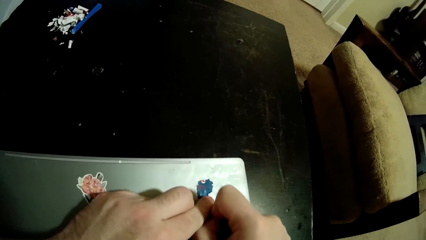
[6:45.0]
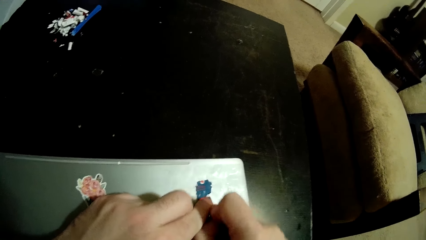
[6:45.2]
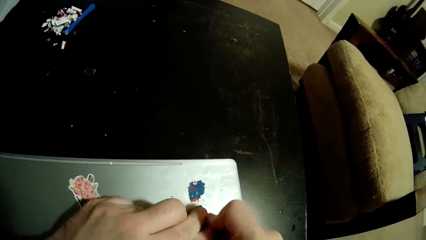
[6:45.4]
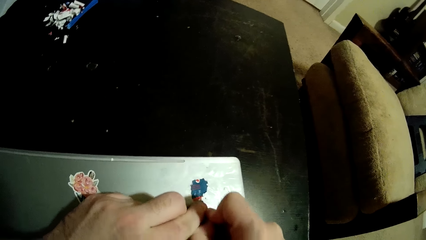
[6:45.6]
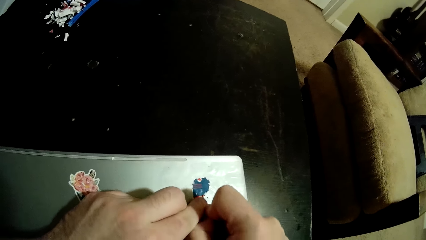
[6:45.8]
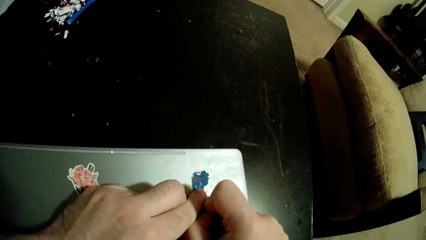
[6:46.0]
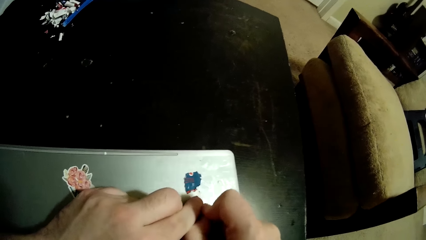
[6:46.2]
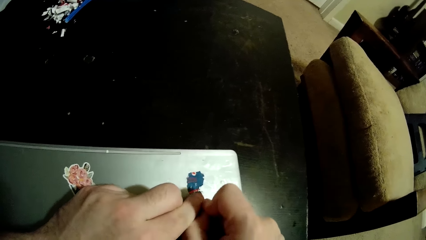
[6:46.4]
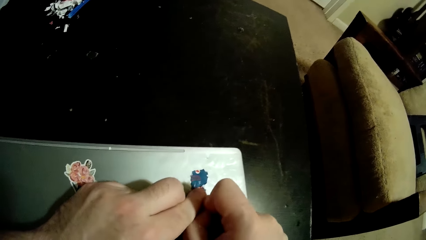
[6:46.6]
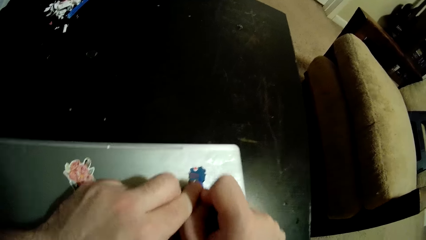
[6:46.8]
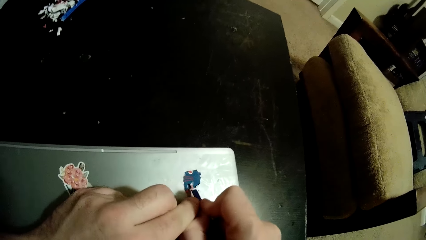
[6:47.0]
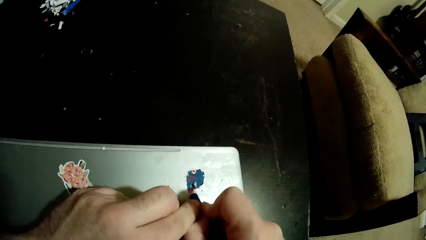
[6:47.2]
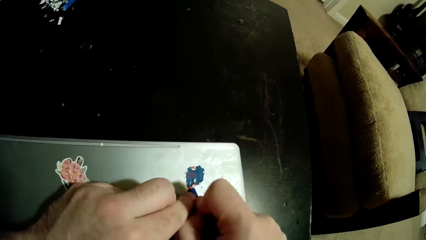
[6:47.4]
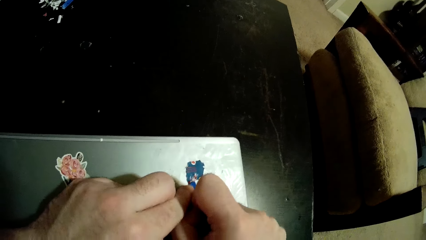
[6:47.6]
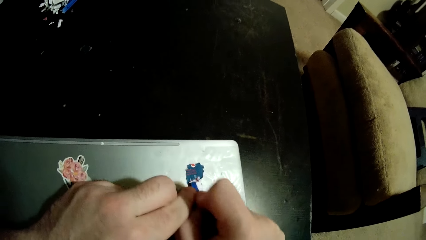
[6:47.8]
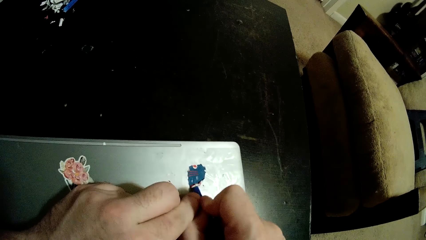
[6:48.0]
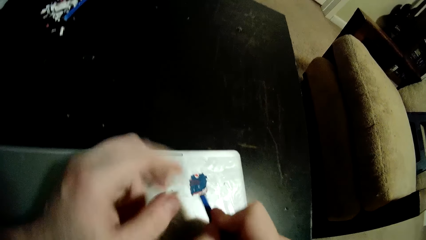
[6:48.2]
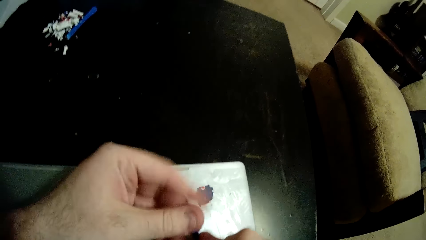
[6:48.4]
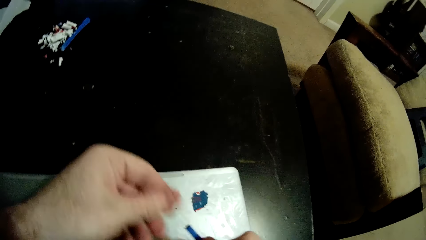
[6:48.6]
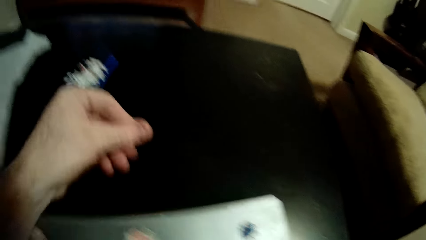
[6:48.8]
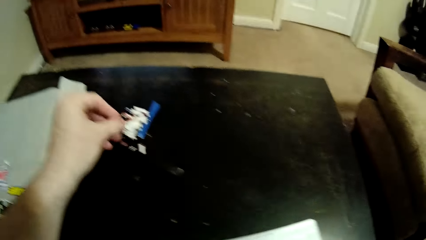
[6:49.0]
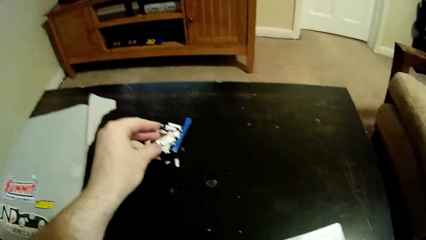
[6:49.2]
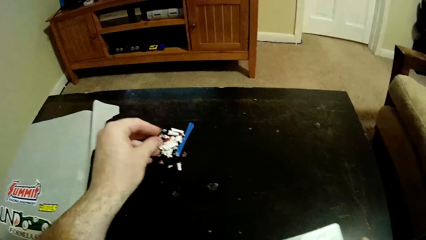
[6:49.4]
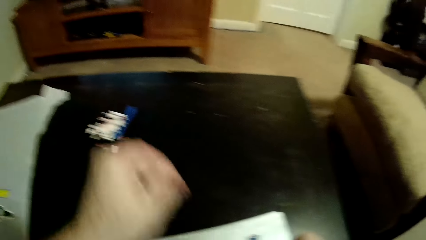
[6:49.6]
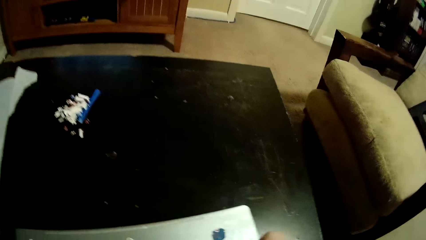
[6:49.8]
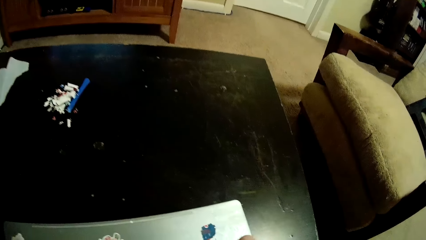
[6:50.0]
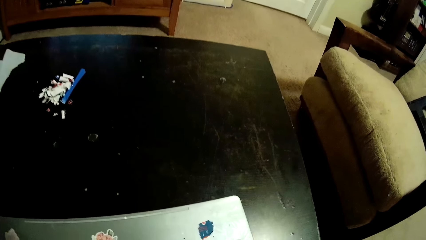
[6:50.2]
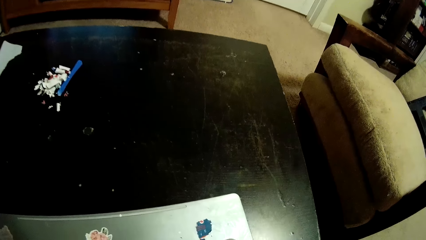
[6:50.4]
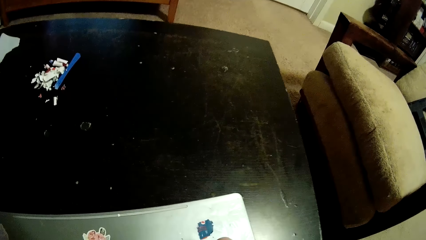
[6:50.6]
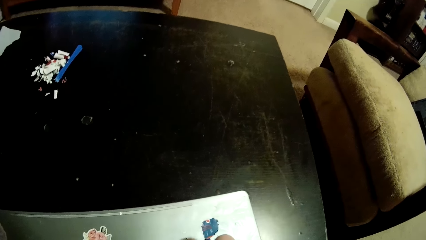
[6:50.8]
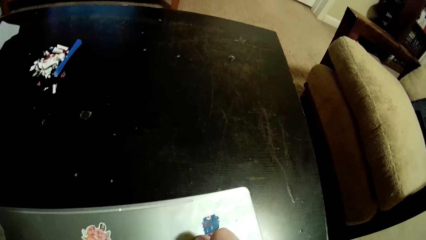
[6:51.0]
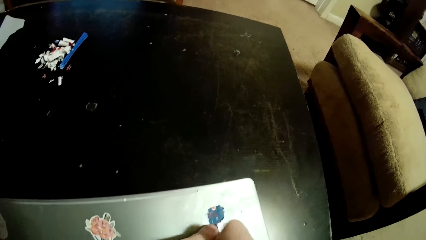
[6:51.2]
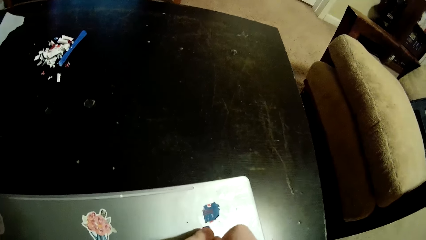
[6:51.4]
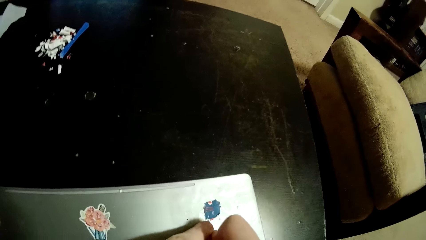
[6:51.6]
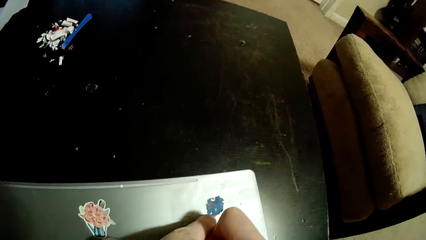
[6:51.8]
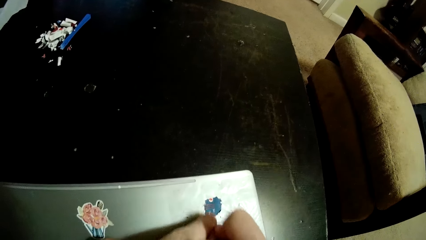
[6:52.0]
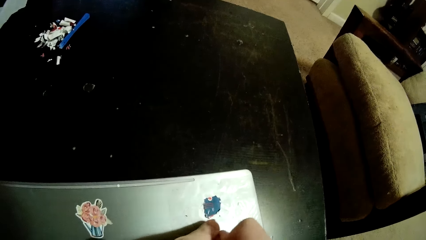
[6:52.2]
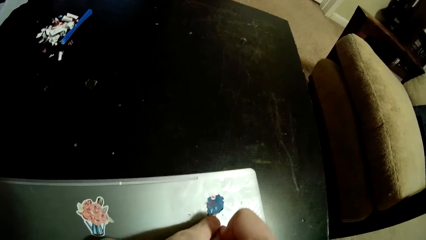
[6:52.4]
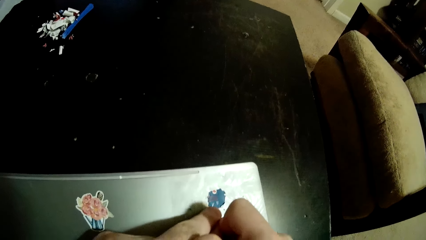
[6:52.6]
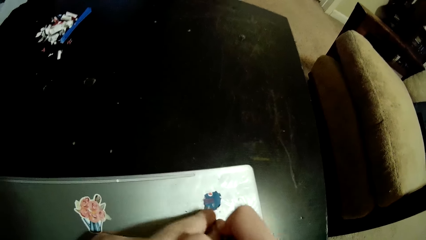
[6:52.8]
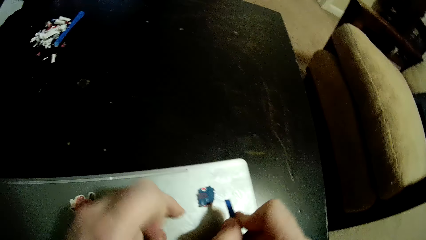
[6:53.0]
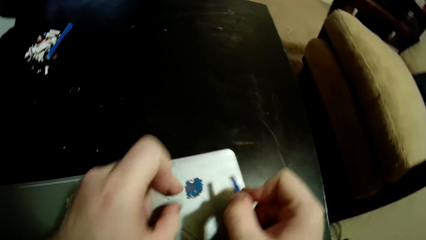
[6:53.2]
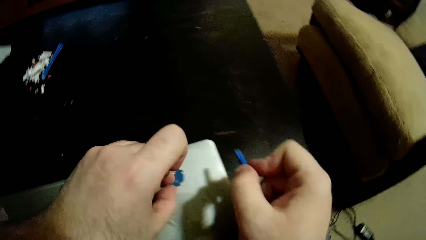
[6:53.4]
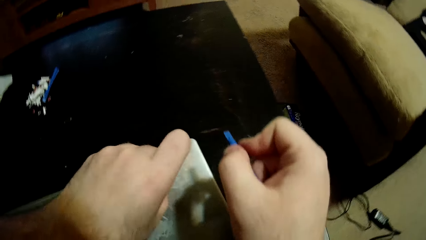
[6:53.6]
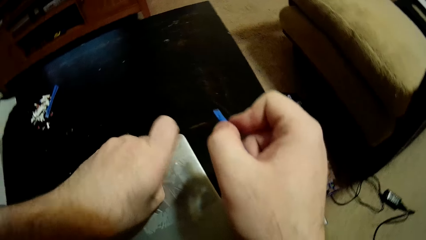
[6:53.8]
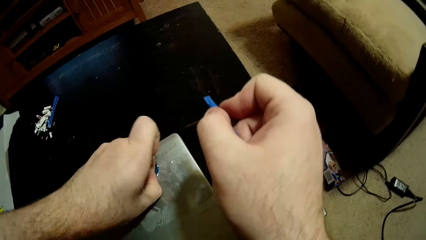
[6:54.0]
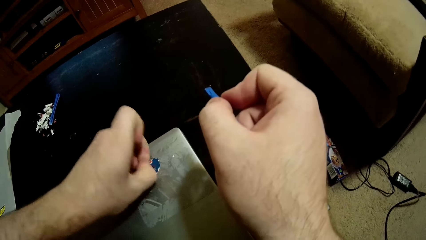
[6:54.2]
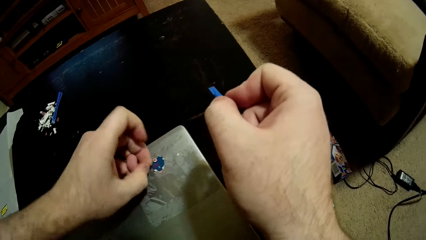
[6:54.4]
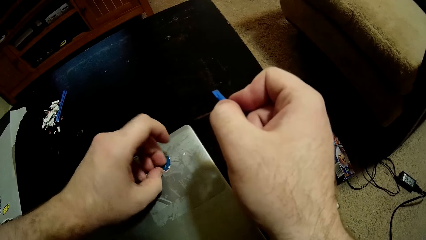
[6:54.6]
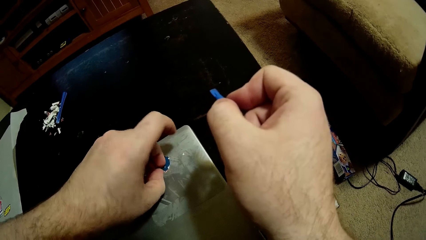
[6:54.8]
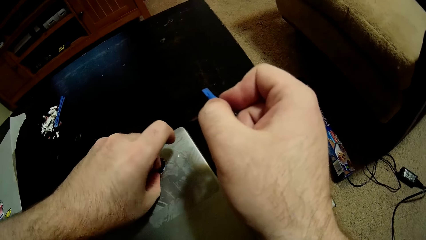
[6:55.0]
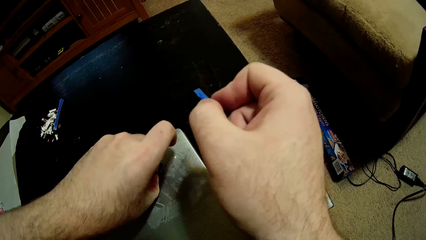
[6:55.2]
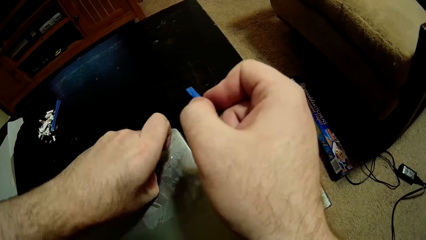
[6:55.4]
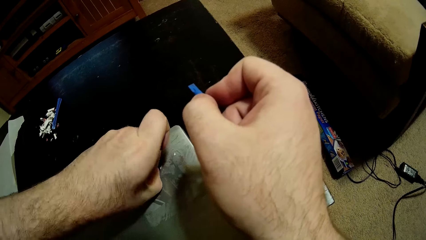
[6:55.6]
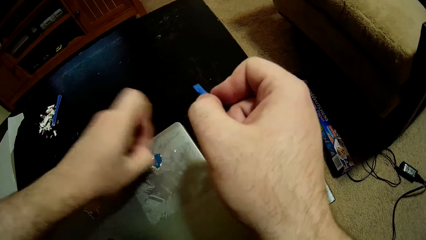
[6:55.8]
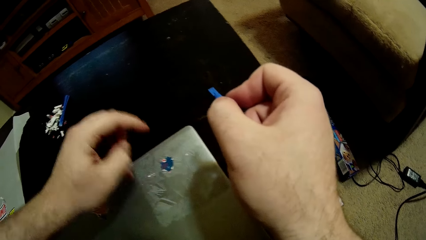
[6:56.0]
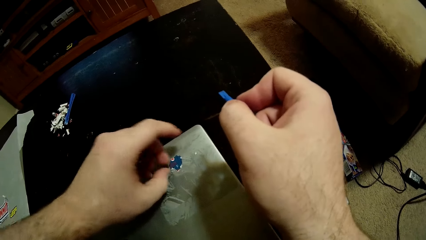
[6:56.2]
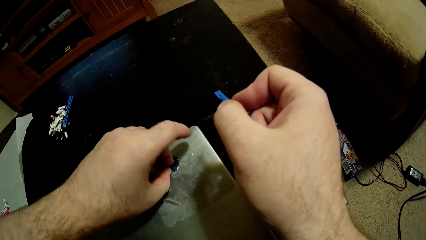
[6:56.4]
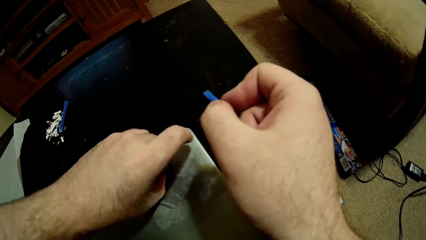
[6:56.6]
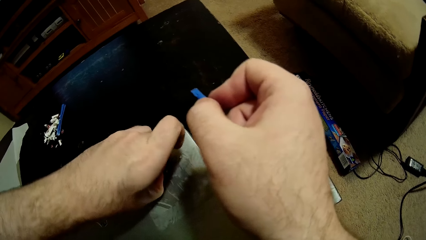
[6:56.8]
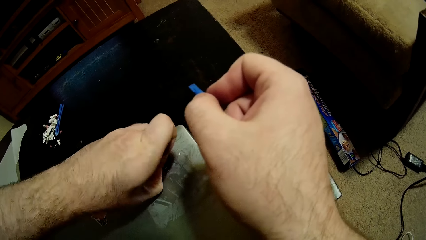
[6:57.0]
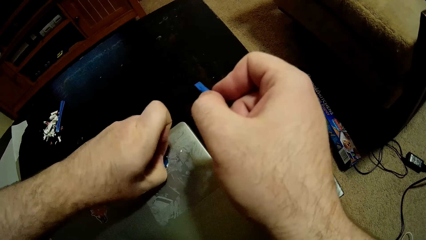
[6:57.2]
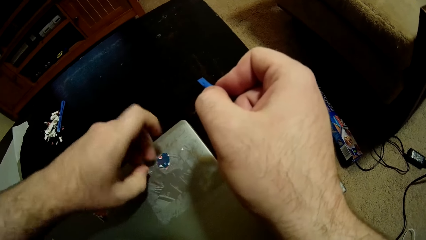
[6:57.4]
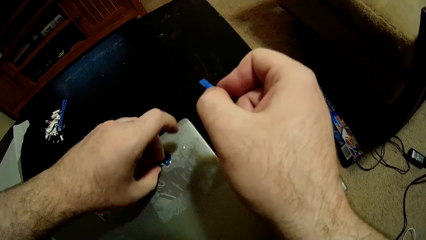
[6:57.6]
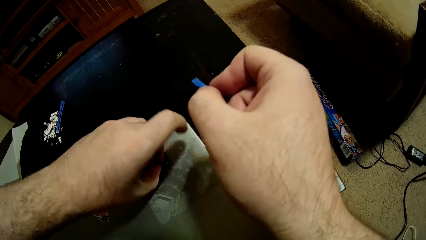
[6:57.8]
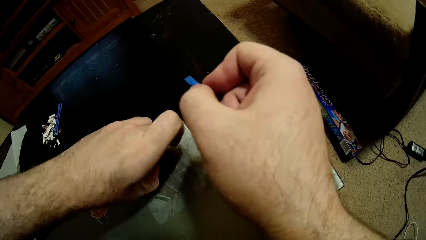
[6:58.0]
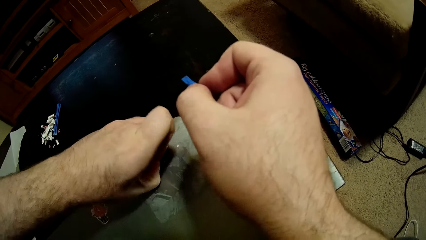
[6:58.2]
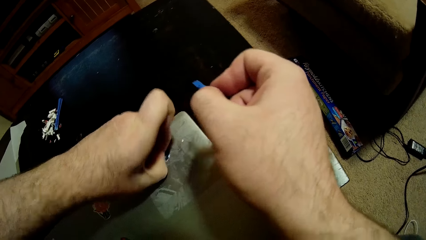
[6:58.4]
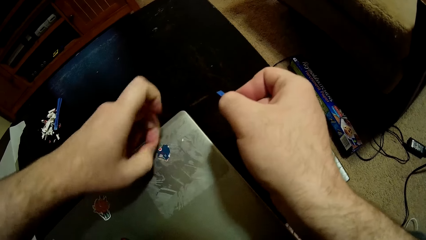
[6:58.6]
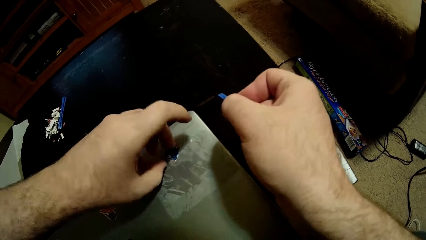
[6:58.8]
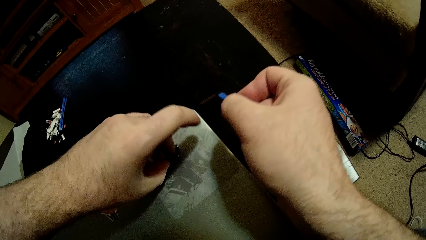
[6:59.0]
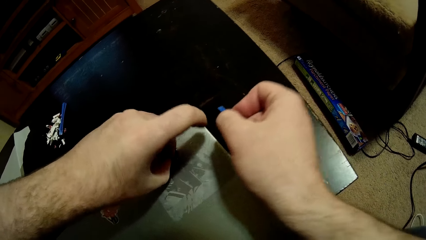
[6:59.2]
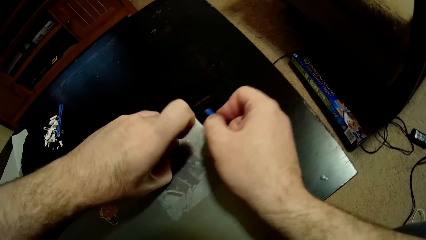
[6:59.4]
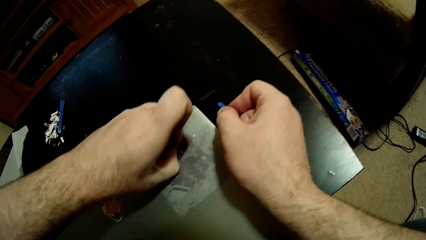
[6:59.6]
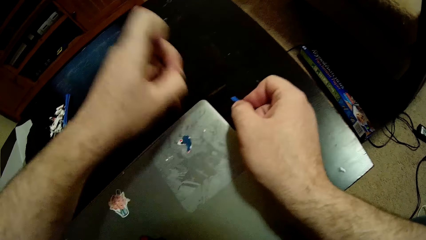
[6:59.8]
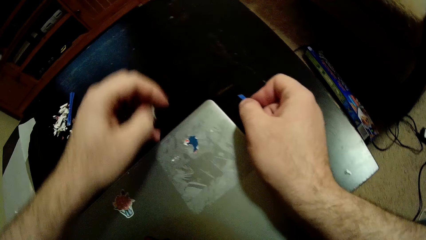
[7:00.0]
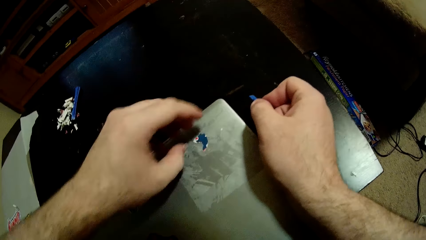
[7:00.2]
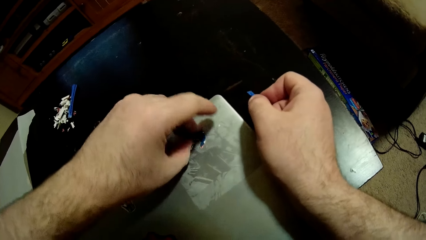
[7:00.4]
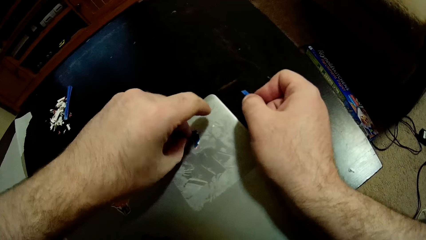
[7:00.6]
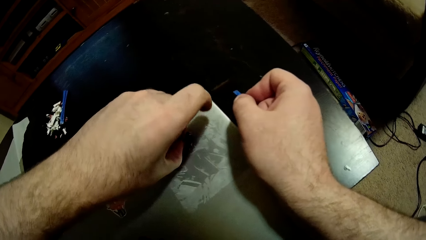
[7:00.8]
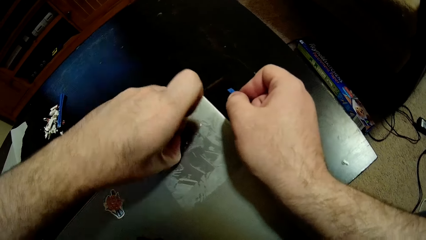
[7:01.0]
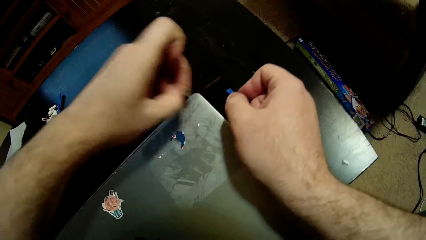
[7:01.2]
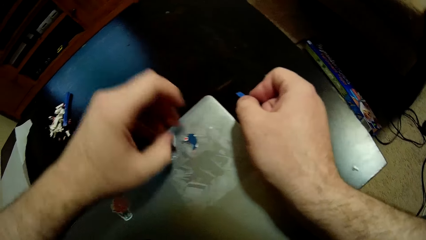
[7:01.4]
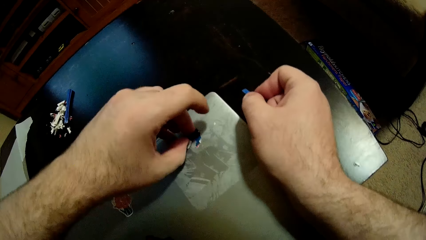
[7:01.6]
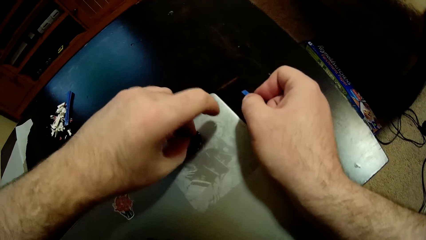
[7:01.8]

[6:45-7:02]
The camera wearer throws a piece of sticker on the table. He scrapes the sticker on the laptop with a sticker scraper and removes the sticker from the laptop with his left hand. He pulls the sticker with his hand.
